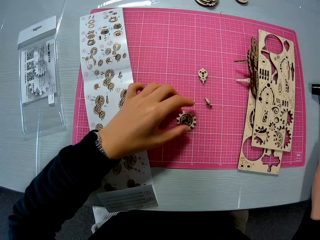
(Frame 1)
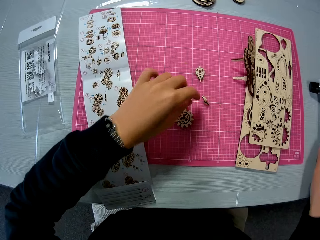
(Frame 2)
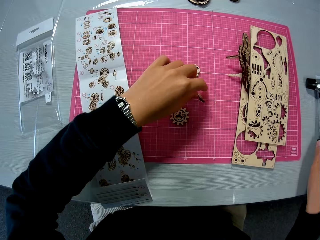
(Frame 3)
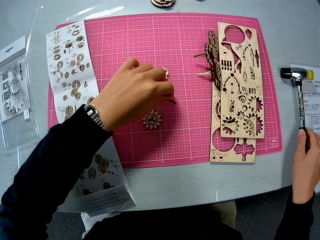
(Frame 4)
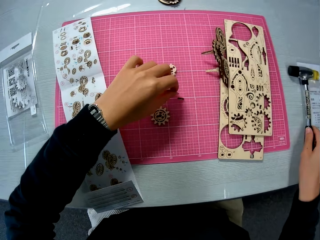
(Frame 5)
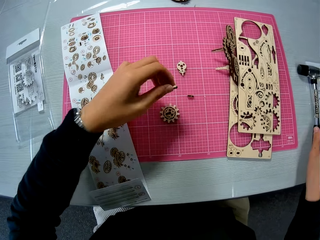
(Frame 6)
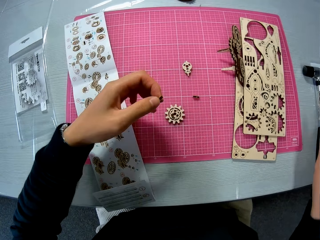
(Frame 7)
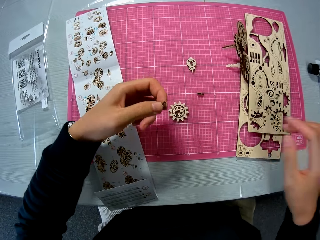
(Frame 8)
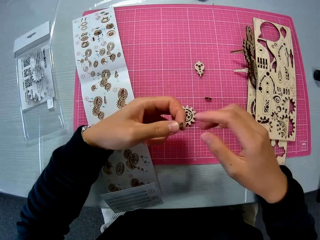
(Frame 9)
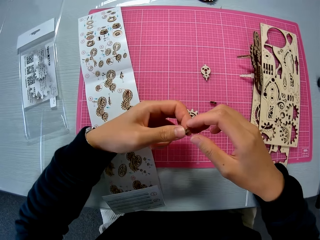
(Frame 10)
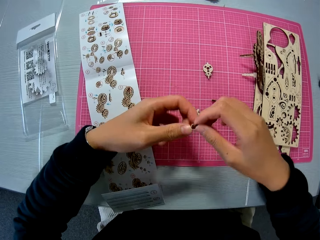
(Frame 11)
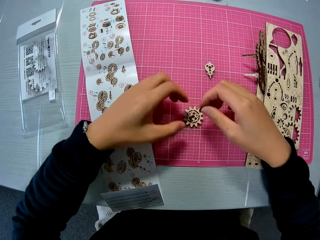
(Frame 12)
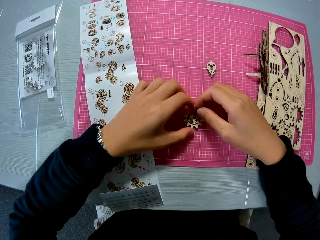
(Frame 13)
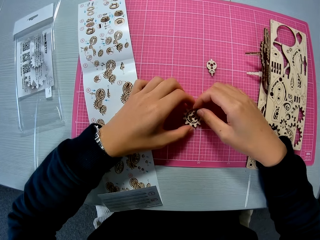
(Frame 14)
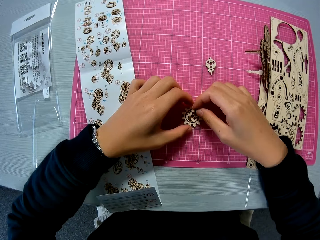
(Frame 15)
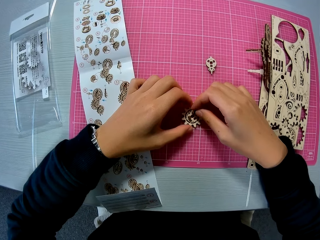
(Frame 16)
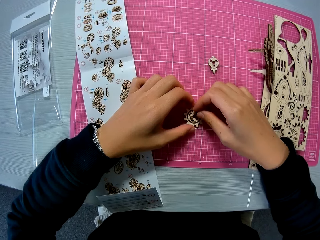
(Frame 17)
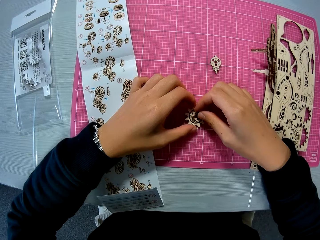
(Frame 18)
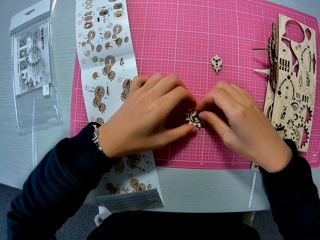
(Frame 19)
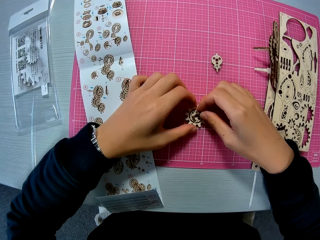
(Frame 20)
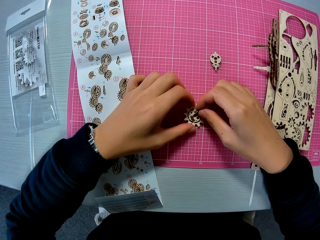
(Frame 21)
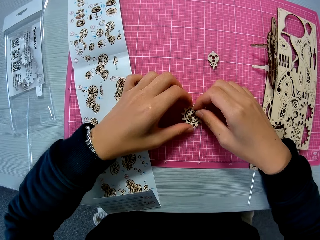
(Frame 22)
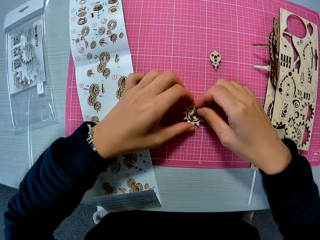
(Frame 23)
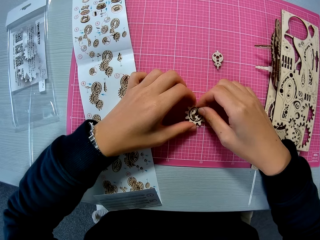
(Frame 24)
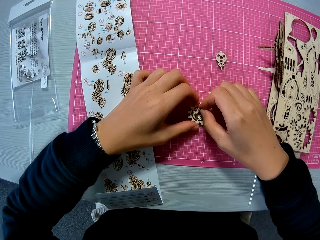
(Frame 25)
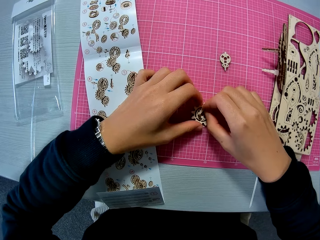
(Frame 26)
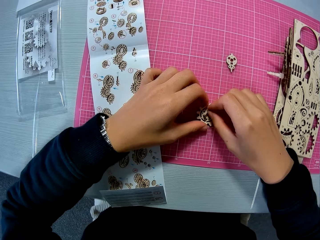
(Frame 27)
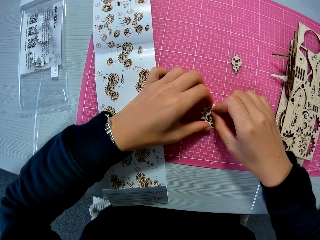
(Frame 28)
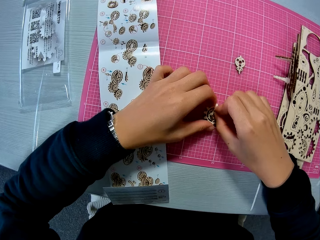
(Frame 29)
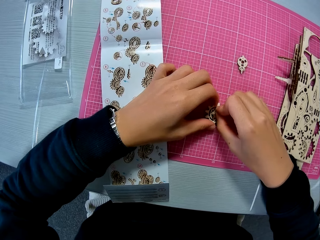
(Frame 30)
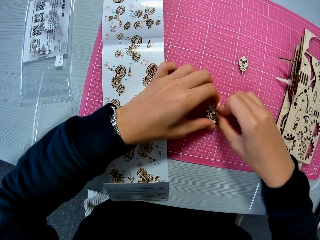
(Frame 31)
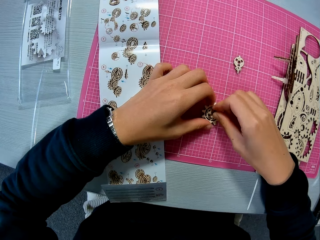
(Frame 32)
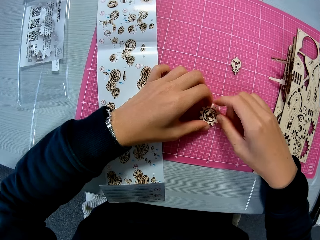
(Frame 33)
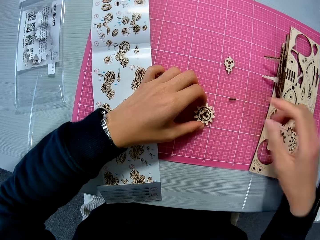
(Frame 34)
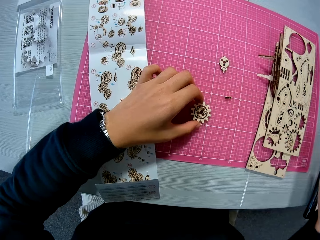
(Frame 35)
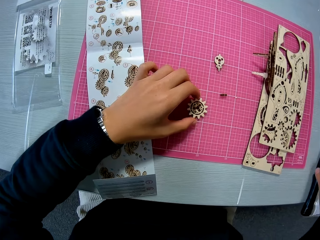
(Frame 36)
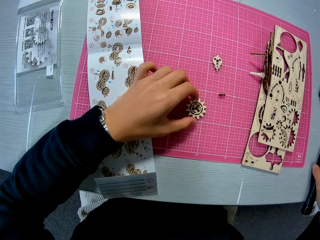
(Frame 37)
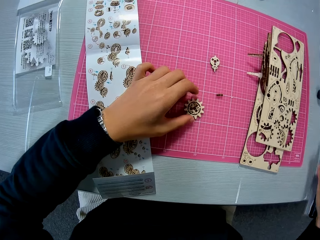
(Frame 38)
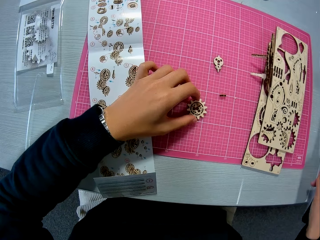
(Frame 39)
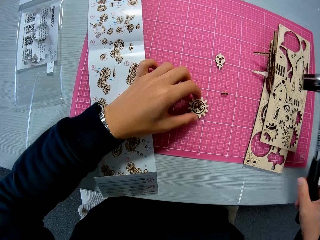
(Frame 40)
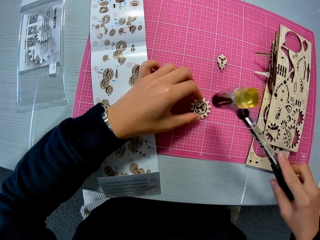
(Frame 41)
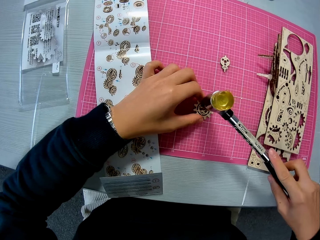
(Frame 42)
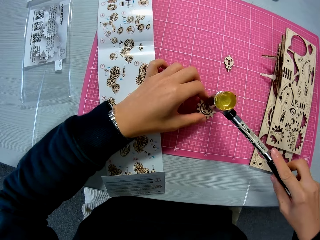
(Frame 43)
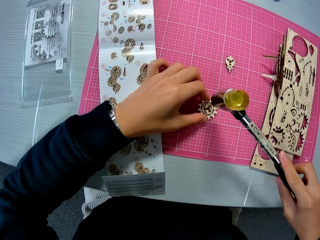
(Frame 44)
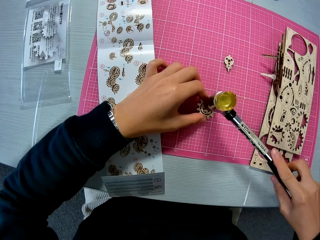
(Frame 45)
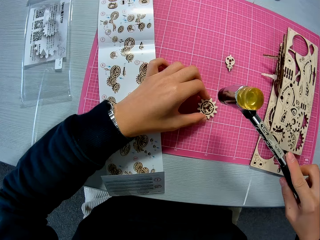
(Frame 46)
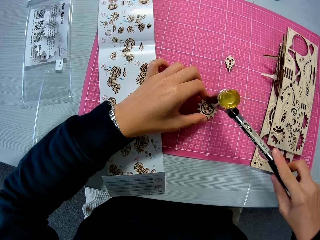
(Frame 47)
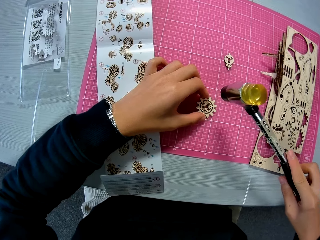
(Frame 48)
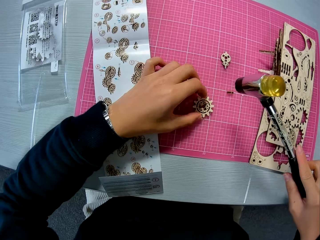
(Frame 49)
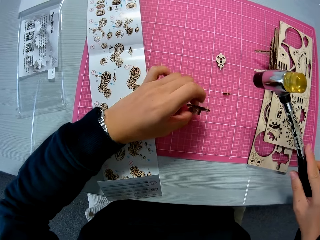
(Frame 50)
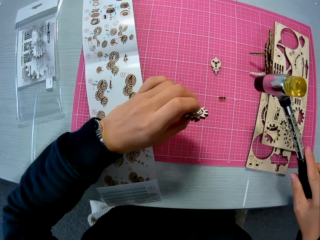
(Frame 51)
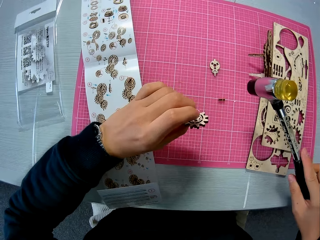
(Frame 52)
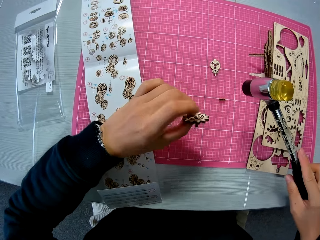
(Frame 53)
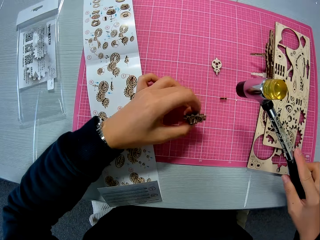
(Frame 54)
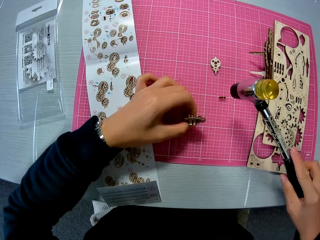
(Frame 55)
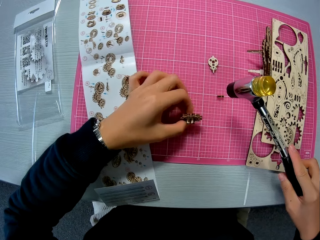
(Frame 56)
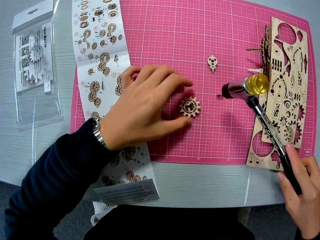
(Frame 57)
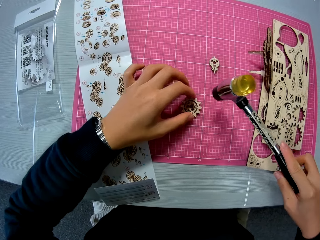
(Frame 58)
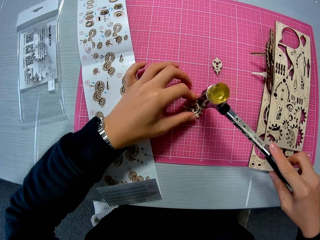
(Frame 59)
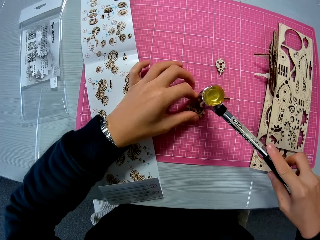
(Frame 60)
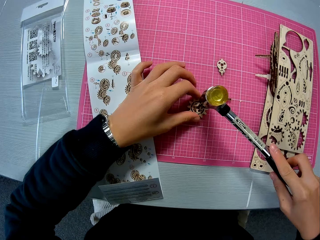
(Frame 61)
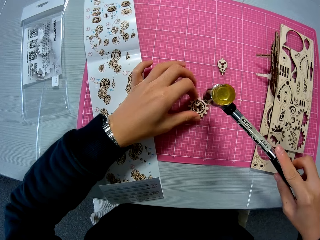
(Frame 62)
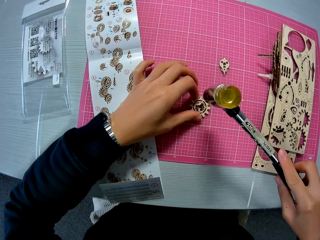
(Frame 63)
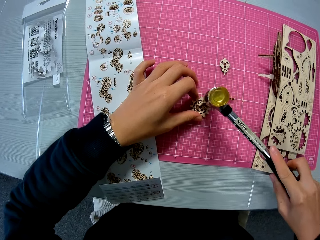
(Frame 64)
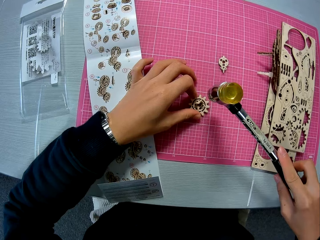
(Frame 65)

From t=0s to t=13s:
The camera wearer places his left hand over a wooden piece and holds a hammer with his right hand. He picks up a wooden piece from a table mat. He inserts the wooden piece into the other wooden piece on the table mat. He picks up the soft tip hammer from the table with his right hand. He hits the hammer on the wooden pieces. He lifts up the wooden pieces from the table mat. He drops the wooden pieces on the table mat. He hits the hammer on the wooden pieces.

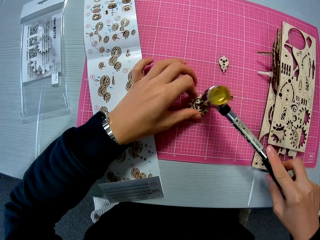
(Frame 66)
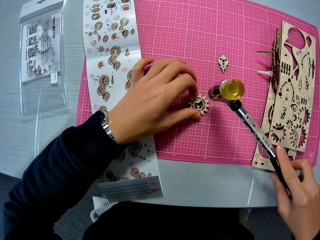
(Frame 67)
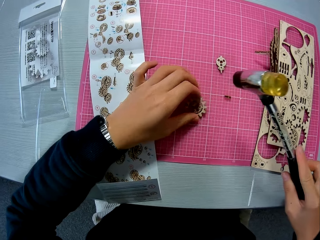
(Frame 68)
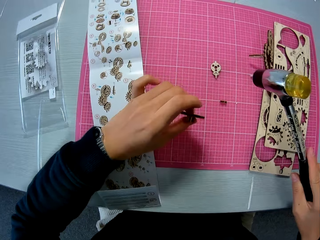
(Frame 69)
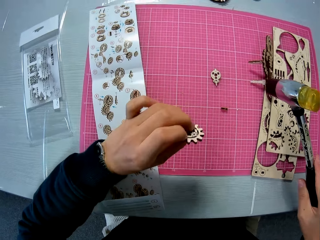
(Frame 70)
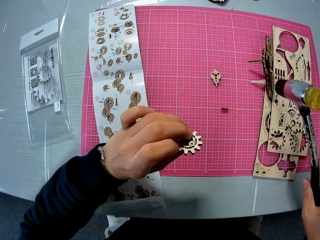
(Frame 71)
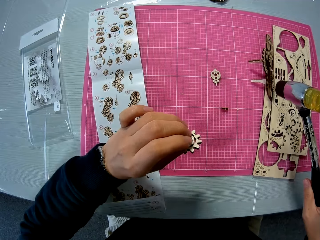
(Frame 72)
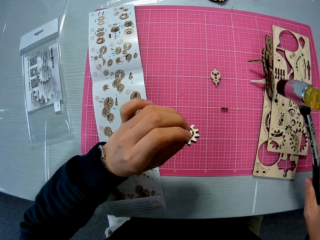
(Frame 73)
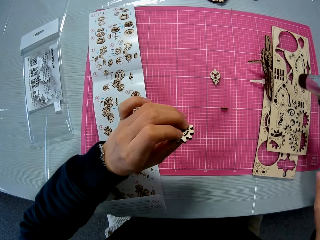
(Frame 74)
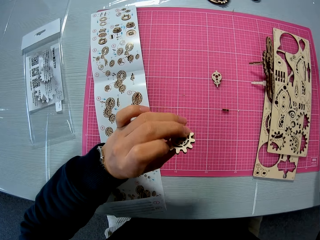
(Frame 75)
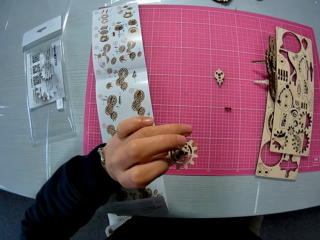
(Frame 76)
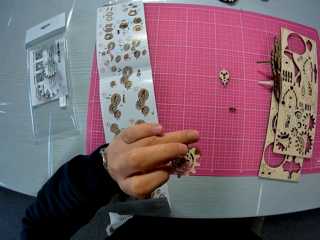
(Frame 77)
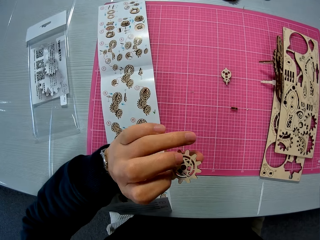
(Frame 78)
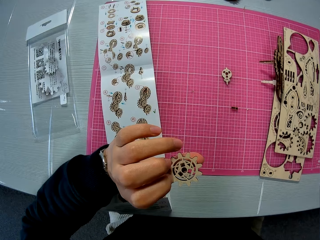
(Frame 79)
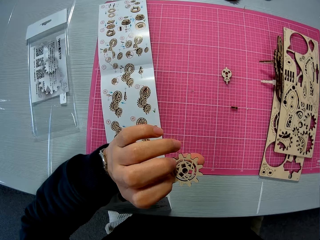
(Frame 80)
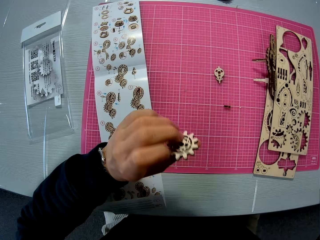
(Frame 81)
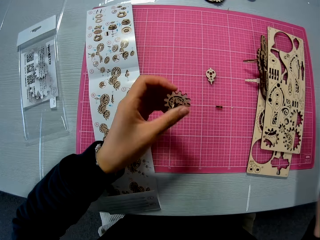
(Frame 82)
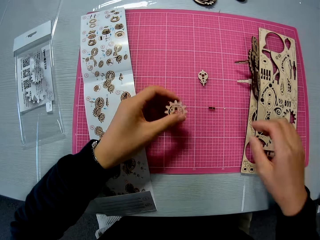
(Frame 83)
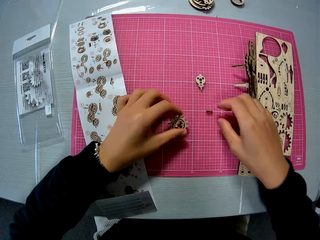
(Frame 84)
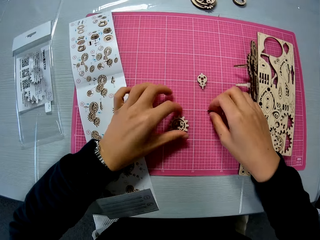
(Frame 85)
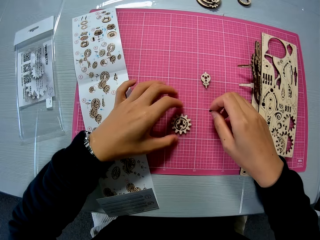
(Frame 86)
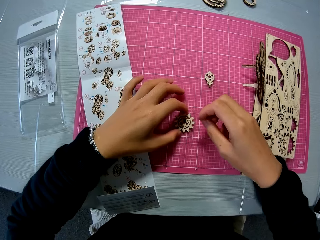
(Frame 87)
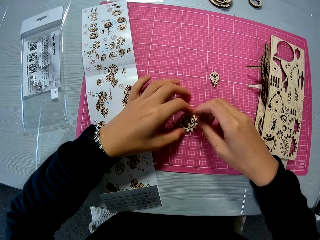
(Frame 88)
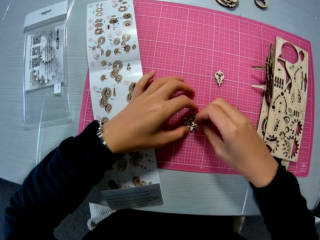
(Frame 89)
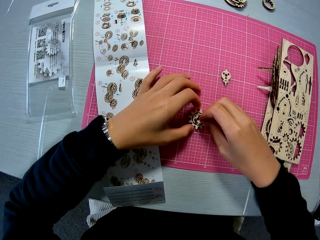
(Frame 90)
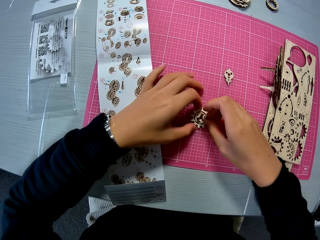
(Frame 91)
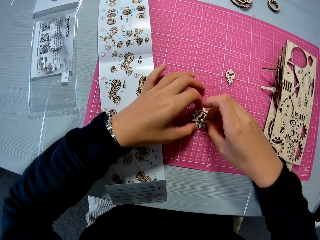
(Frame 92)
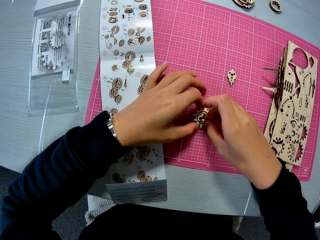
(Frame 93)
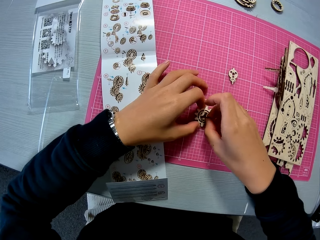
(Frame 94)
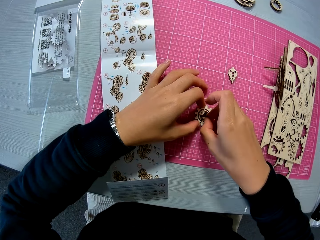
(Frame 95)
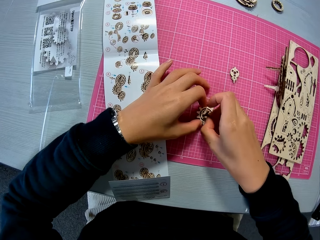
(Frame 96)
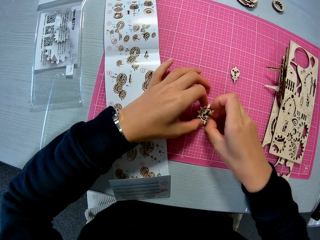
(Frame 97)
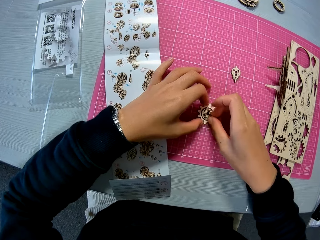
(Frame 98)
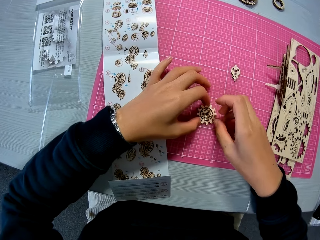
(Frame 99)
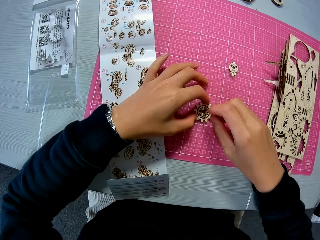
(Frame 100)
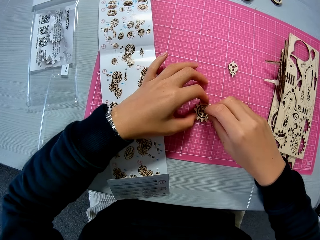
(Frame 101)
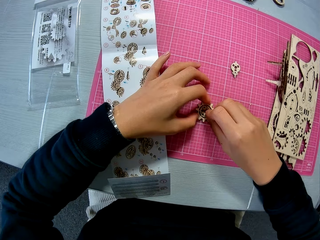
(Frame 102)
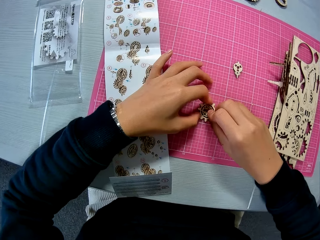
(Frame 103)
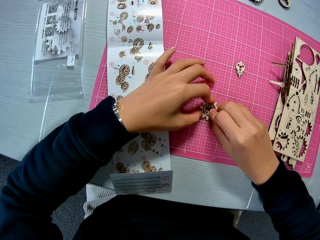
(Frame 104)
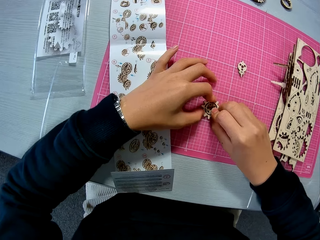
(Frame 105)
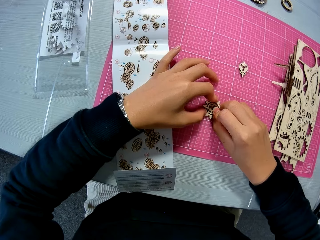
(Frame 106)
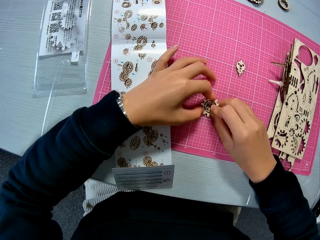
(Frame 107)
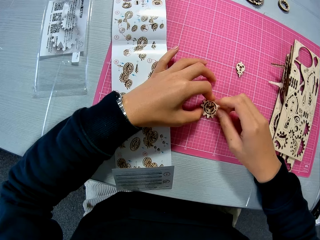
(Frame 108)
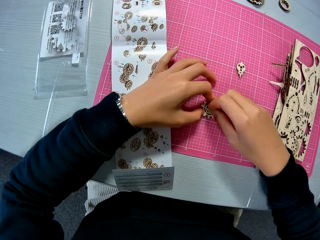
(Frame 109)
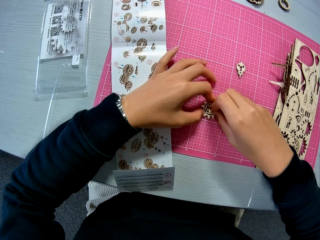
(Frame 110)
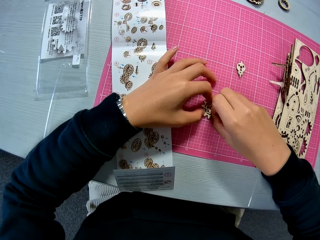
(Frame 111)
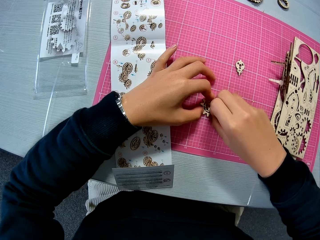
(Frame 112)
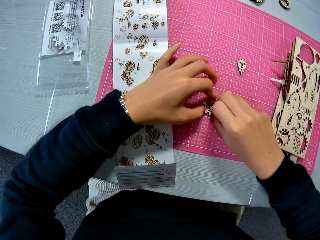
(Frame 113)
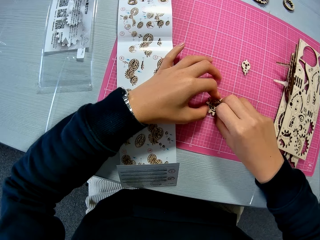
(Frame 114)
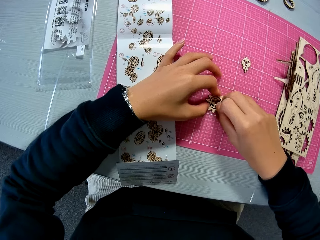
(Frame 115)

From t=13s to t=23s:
The camera wearer picks up the wooden pieces from the table mat. He checks the wooden pieces in his hand. He drops the wooden pieces on the table mat. He picks up a wooden piece from the table with his right hand. He inserts the wooden piece into the other wooden pieces on the table mat.
